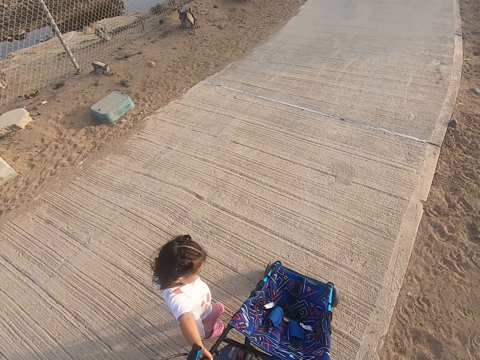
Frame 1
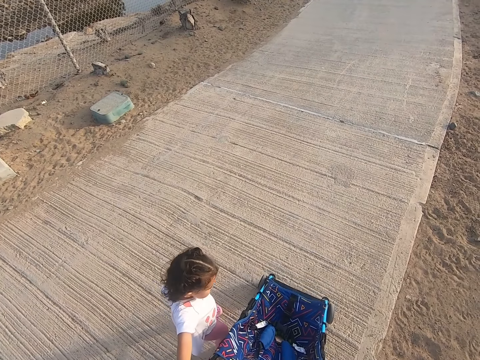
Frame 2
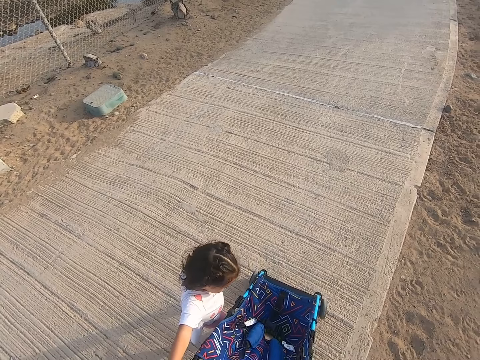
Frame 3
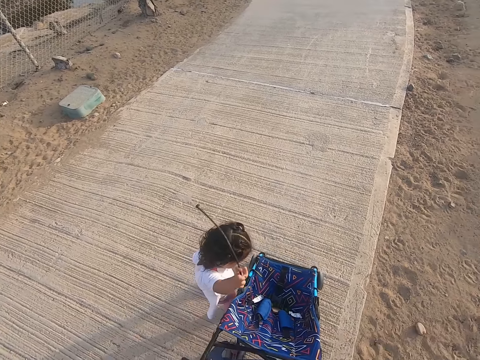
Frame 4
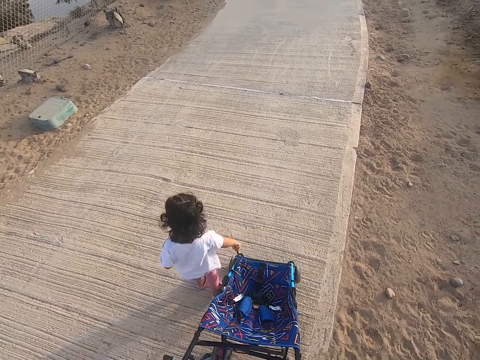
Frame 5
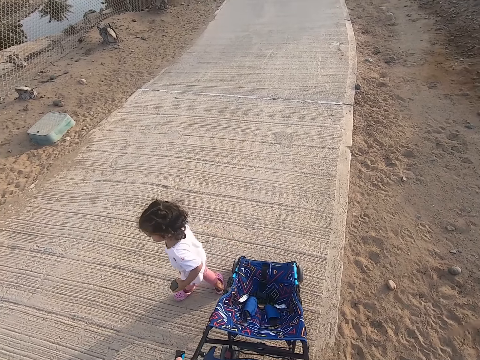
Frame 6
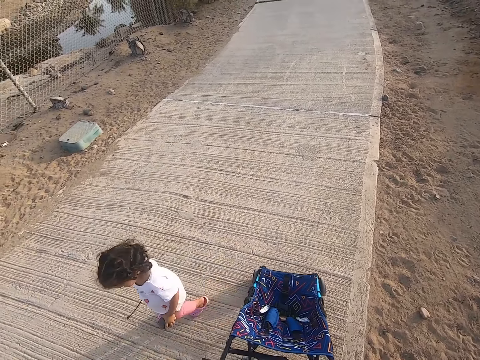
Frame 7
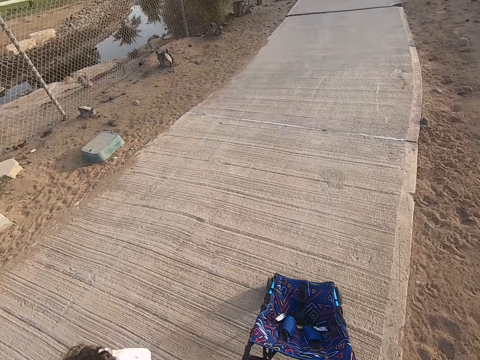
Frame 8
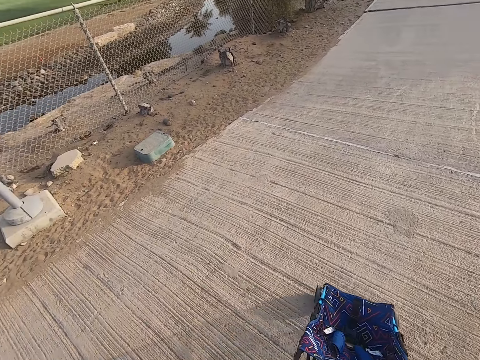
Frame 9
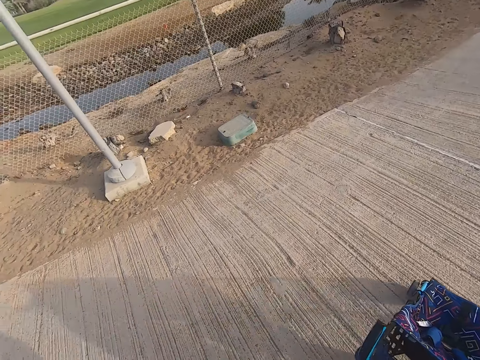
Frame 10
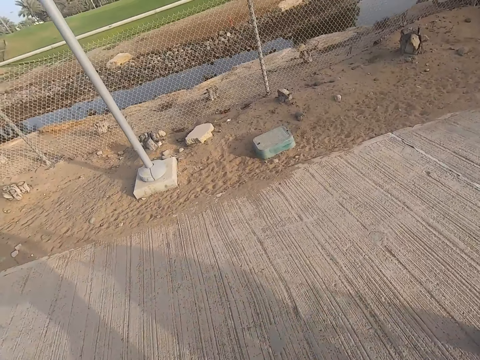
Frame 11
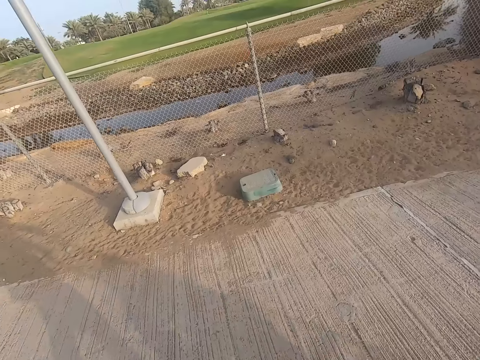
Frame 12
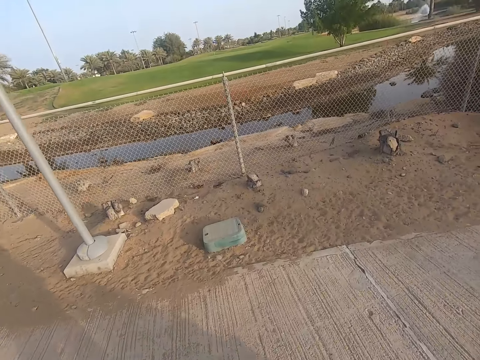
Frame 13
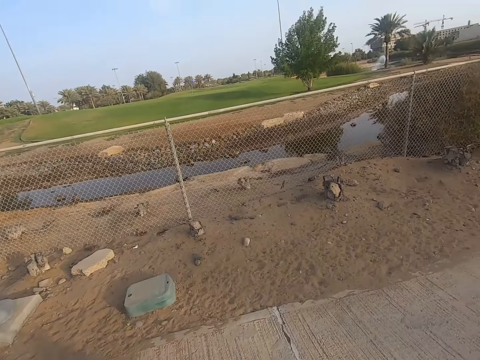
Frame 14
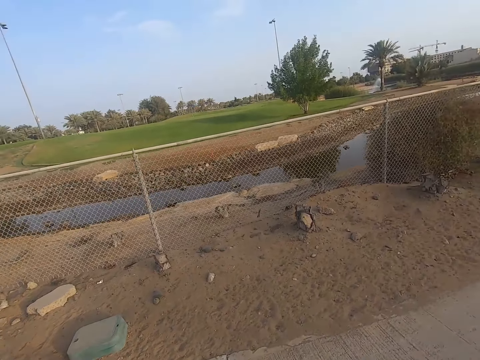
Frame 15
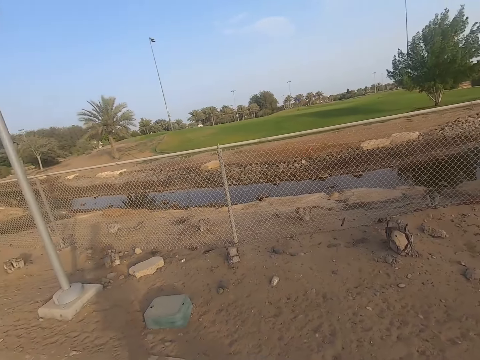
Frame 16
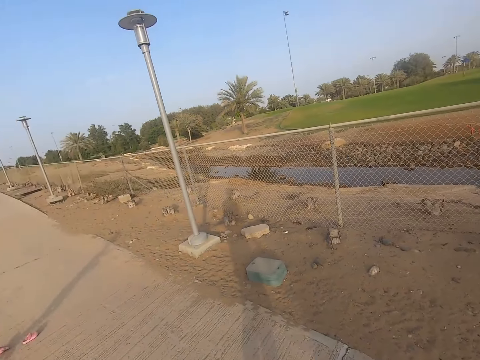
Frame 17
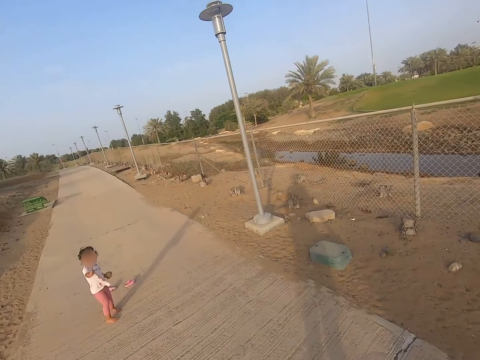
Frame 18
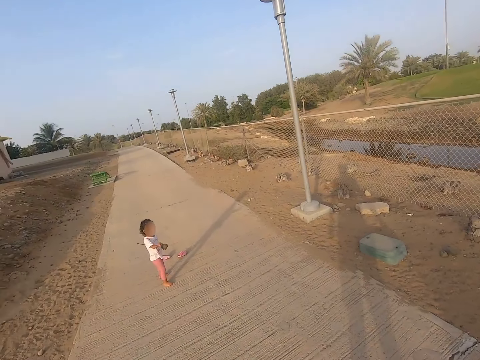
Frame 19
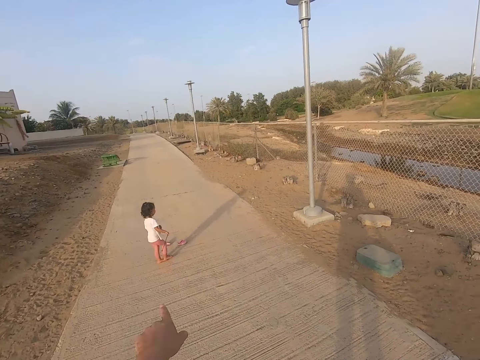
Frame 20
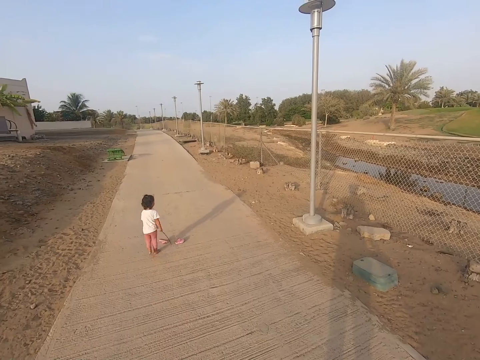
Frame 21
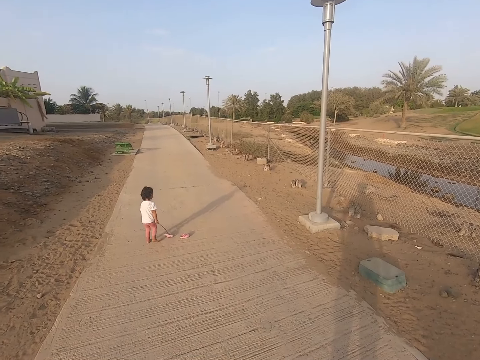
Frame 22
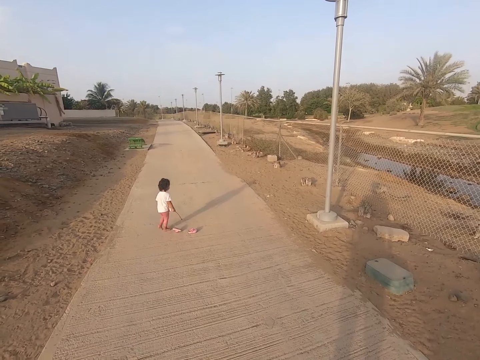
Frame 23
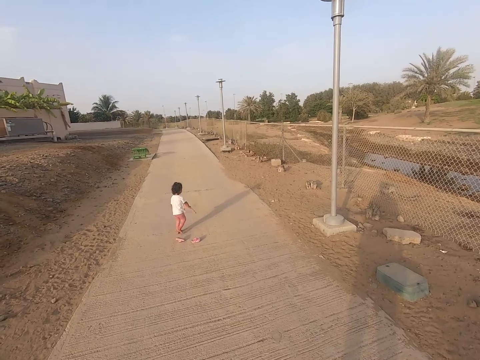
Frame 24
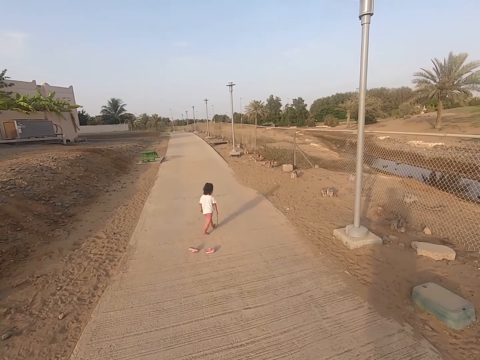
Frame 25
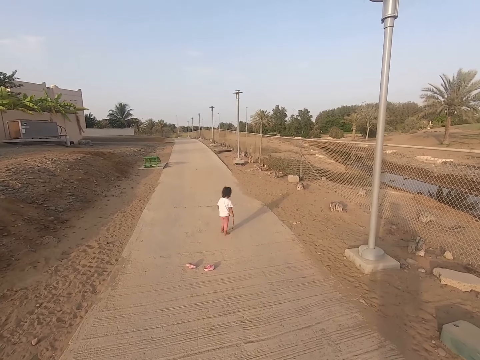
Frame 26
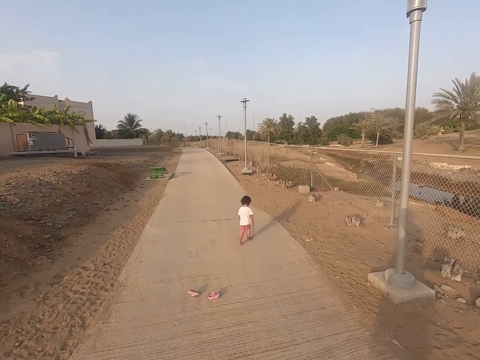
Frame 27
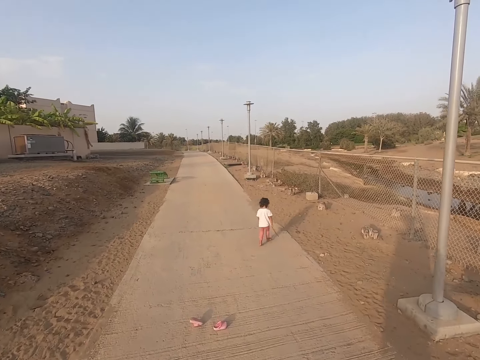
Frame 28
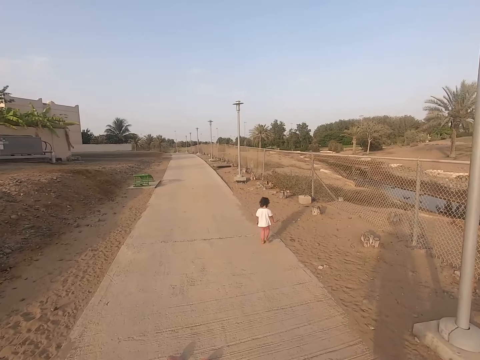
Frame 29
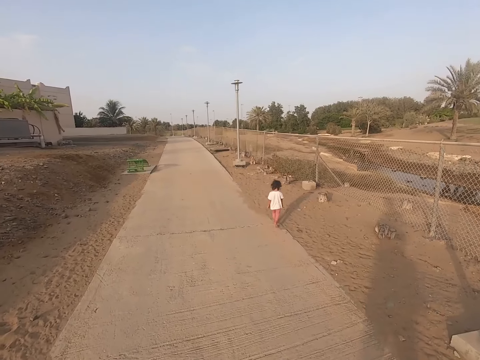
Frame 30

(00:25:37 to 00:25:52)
A child holds on the baby stroller. The child walks in the sidewalk. The camera wearer walks in the sidewalk. They push the baby stroller. The child plays in the stick. The child walks in the sidewalk.

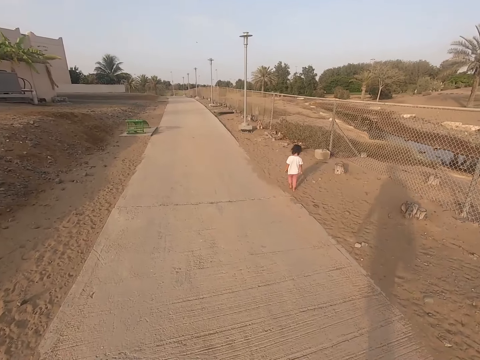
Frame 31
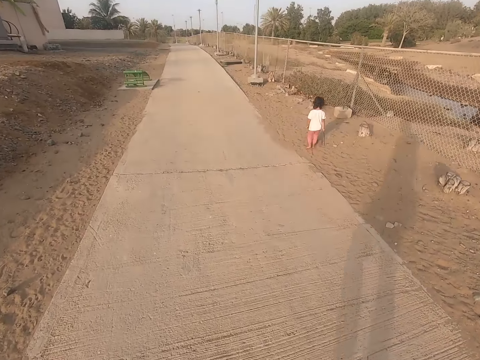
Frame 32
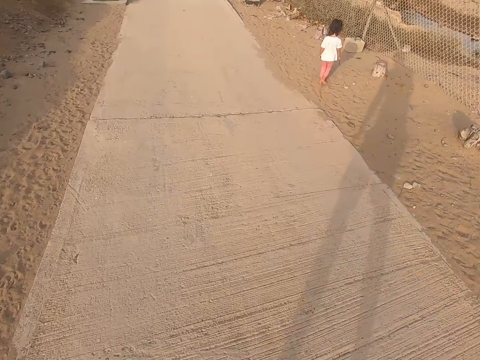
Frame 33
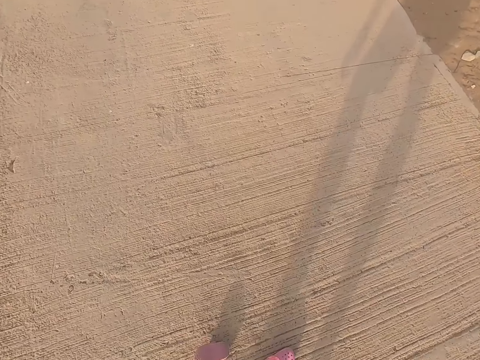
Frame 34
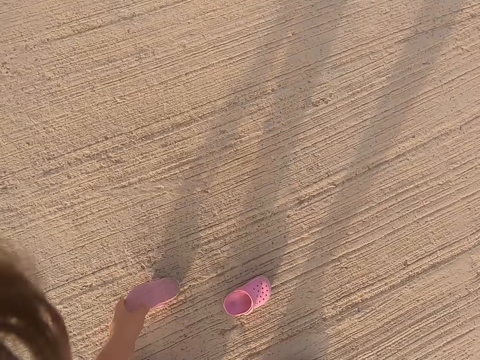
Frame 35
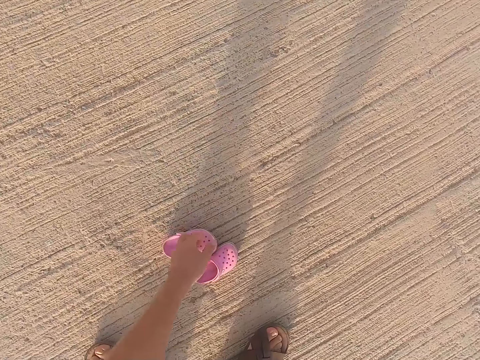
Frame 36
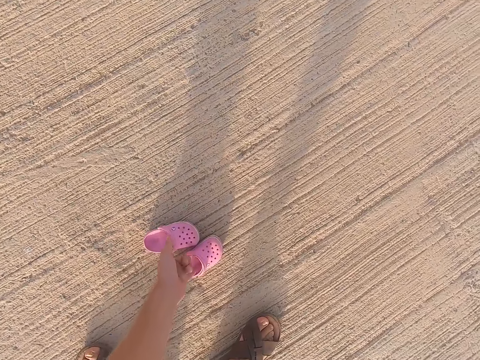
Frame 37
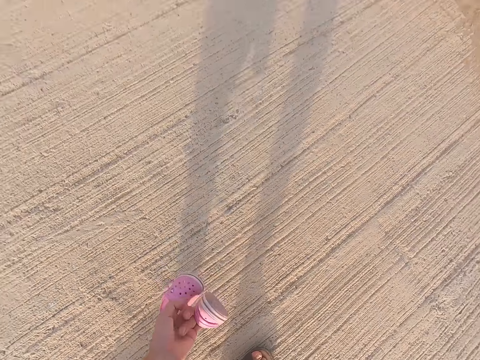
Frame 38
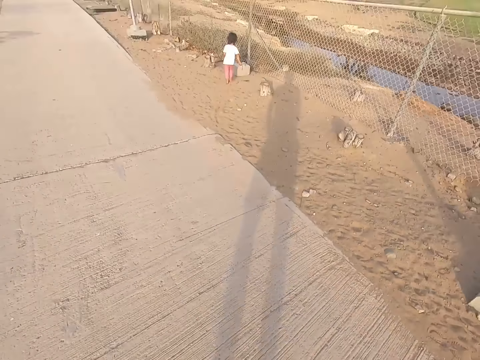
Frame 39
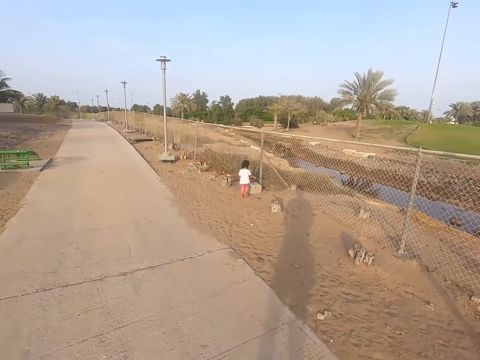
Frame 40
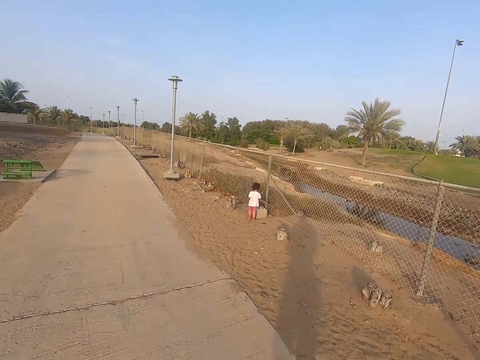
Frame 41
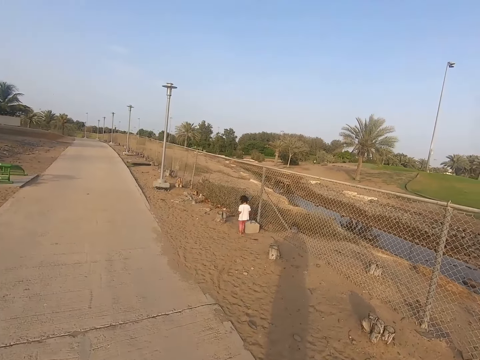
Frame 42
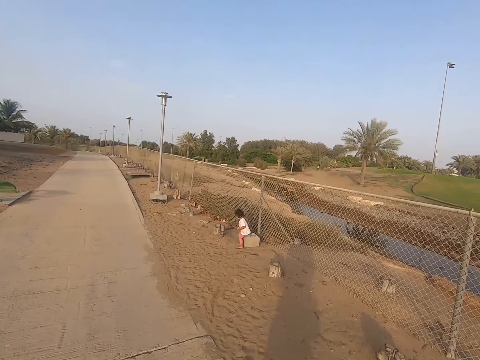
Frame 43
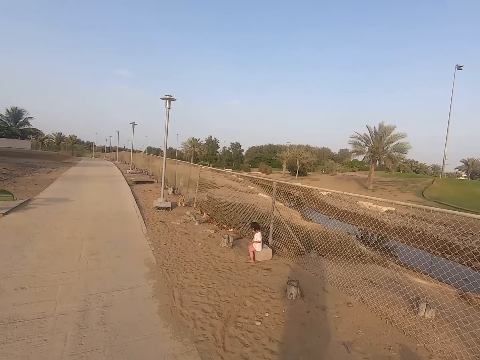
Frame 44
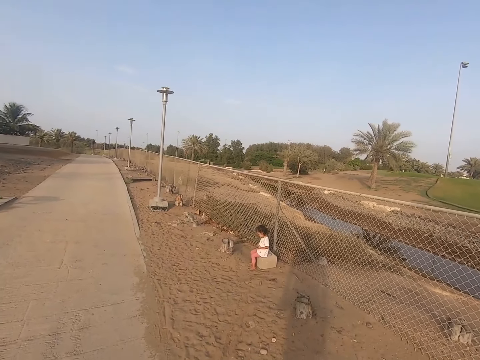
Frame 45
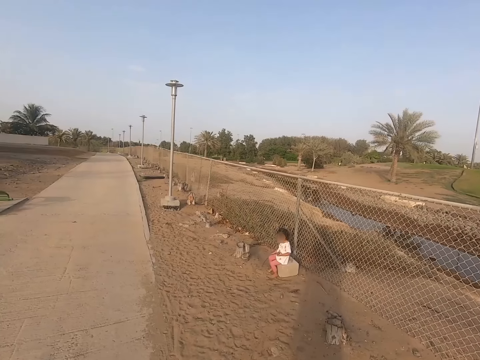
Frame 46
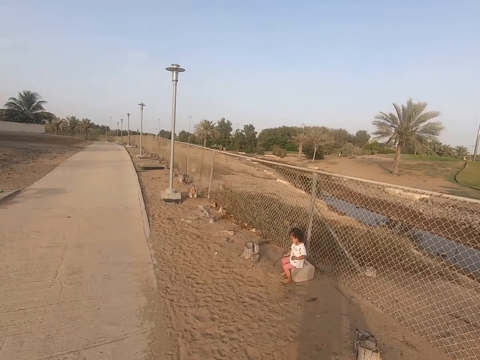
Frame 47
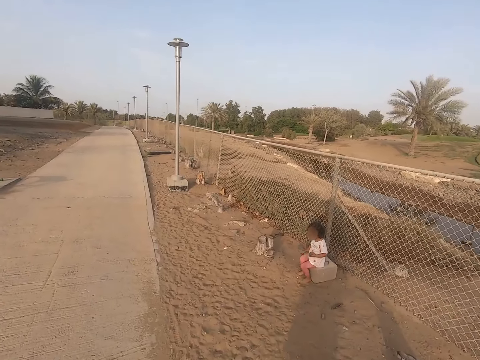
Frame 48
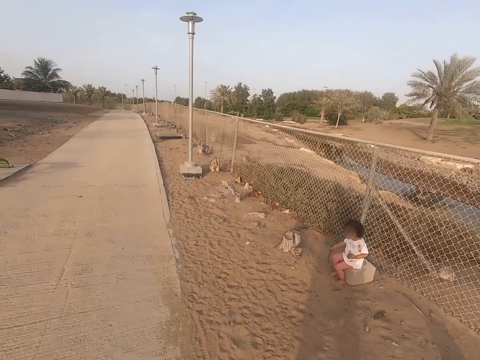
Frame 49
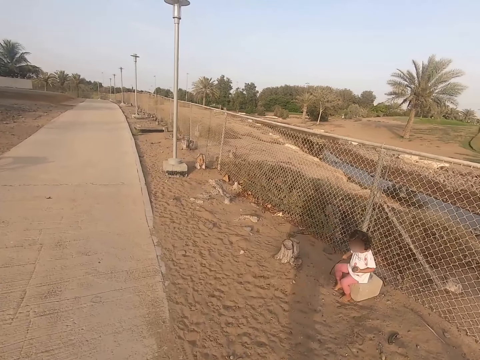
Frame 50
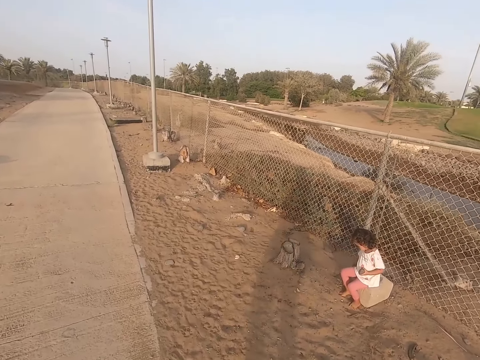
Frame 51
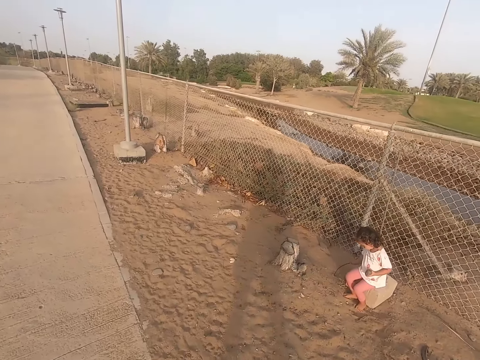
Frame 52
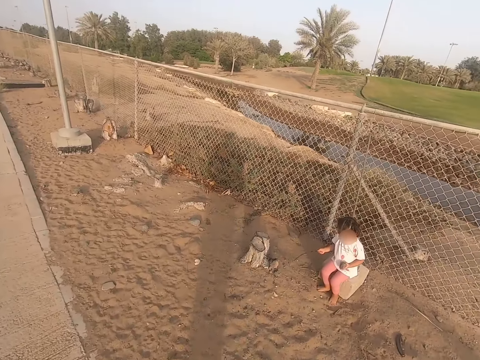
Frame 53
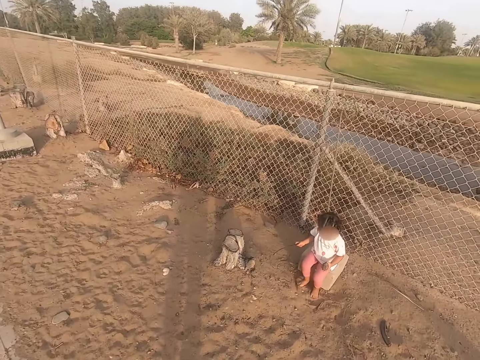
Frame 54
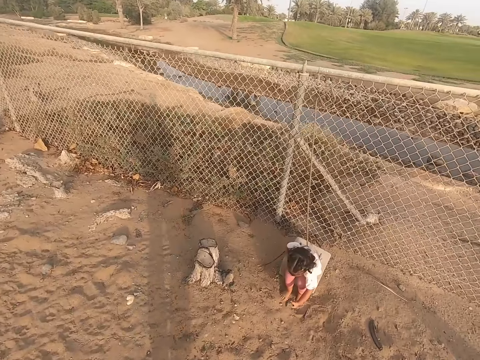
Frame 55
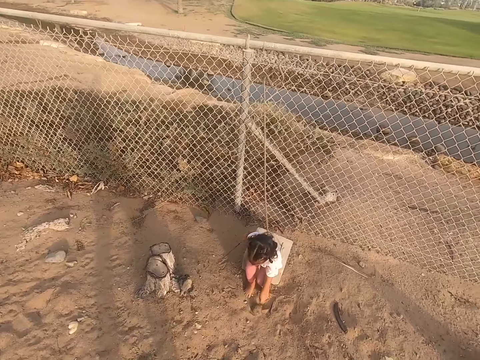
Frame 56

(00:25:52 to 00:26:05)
The camera wearer picks up shoes. A child sits on the stone. The camera wearer walks near the child.
